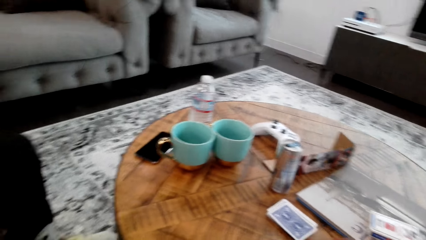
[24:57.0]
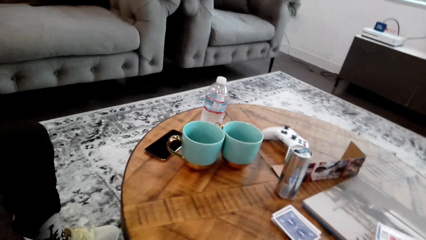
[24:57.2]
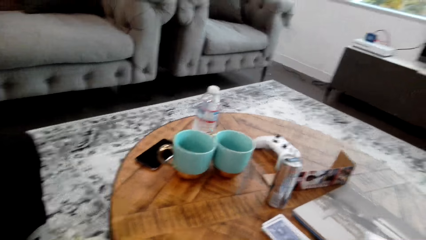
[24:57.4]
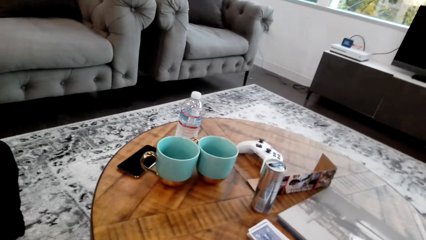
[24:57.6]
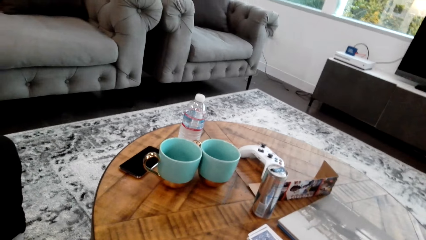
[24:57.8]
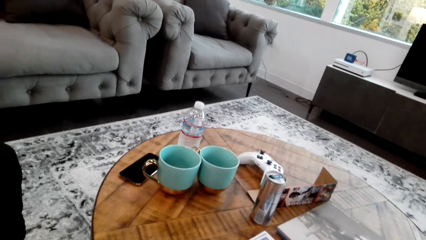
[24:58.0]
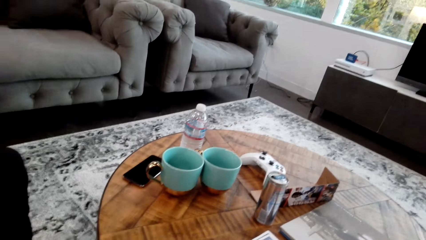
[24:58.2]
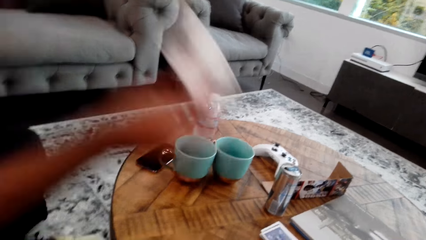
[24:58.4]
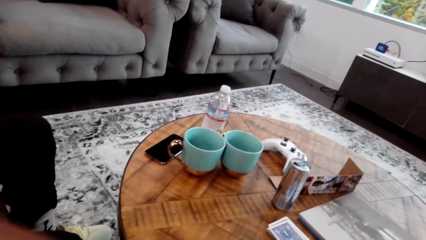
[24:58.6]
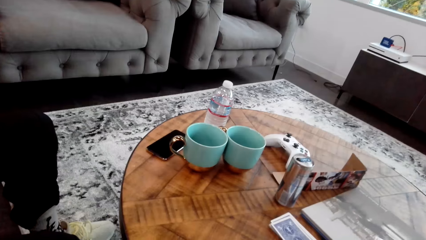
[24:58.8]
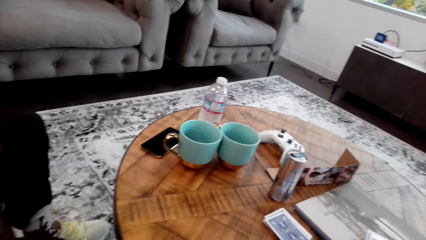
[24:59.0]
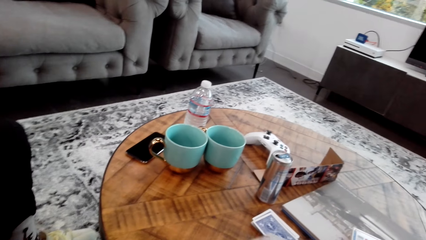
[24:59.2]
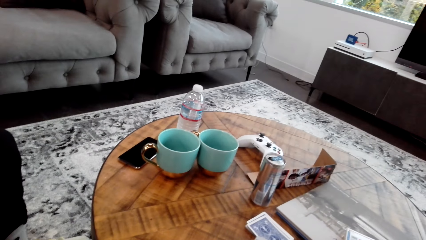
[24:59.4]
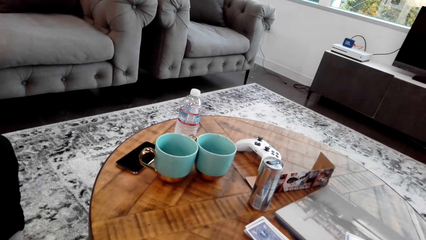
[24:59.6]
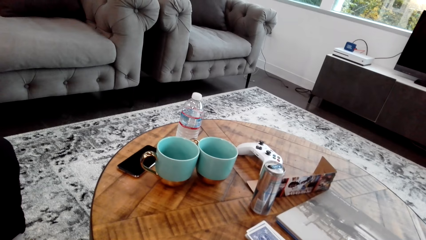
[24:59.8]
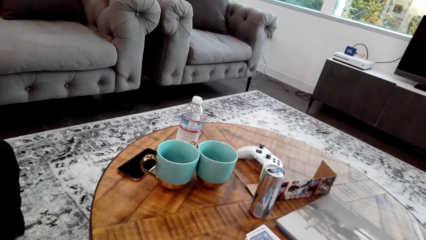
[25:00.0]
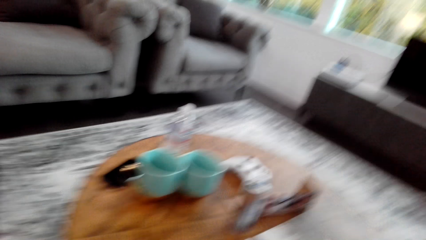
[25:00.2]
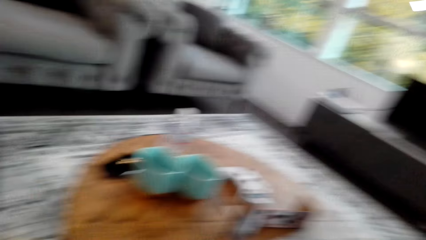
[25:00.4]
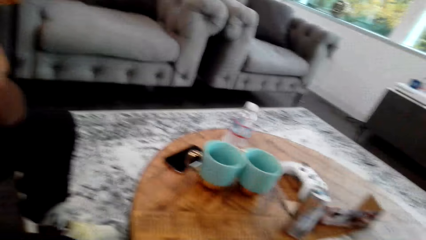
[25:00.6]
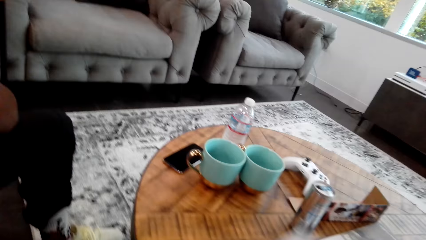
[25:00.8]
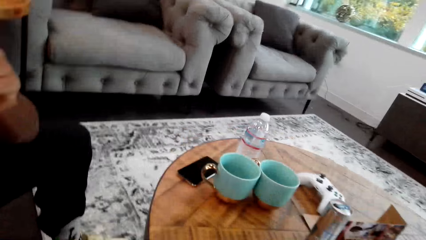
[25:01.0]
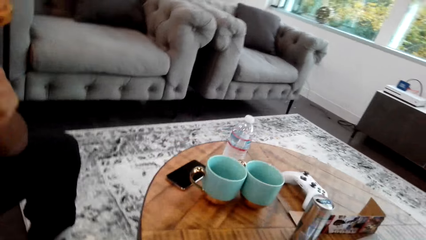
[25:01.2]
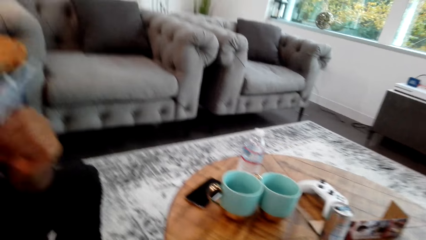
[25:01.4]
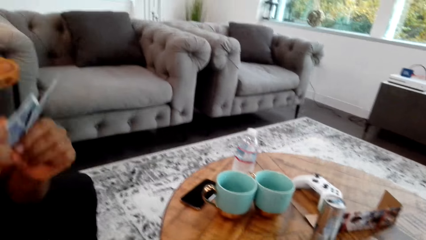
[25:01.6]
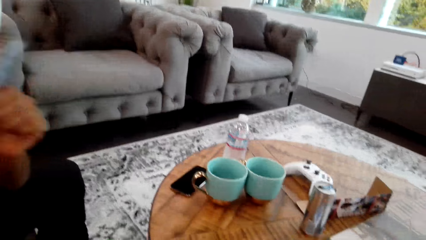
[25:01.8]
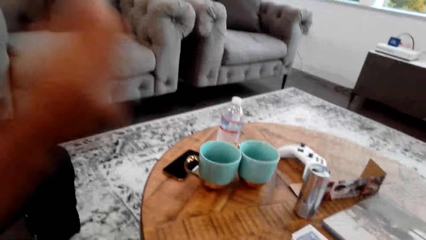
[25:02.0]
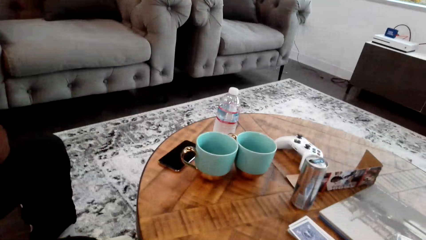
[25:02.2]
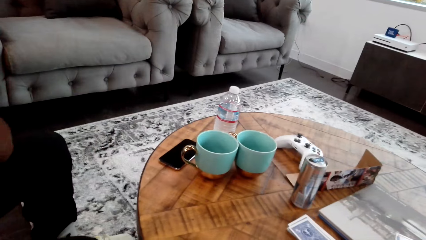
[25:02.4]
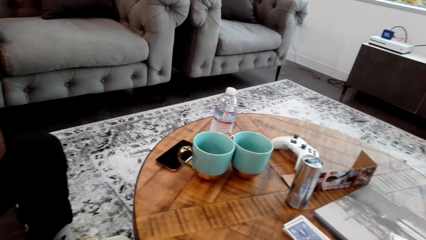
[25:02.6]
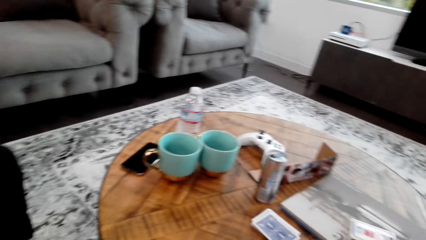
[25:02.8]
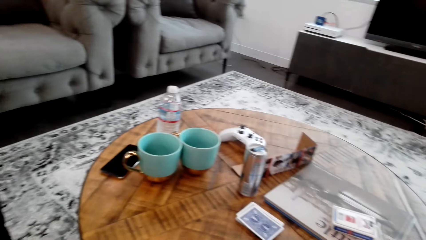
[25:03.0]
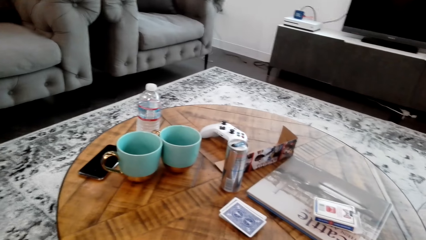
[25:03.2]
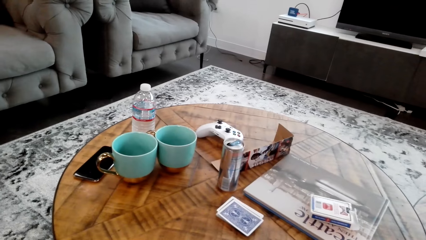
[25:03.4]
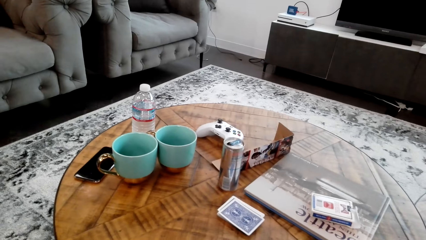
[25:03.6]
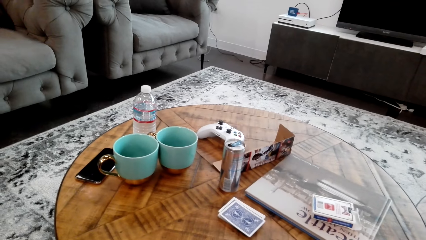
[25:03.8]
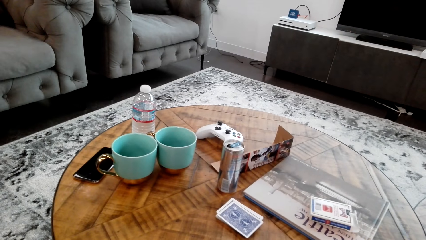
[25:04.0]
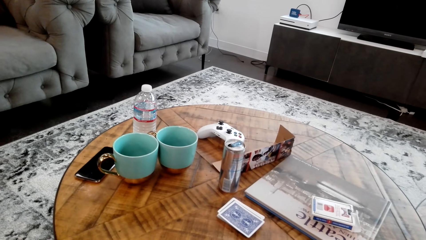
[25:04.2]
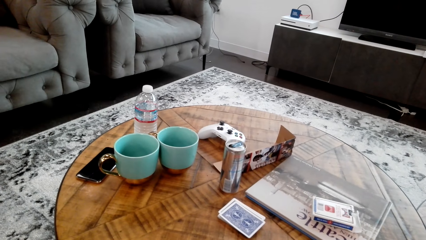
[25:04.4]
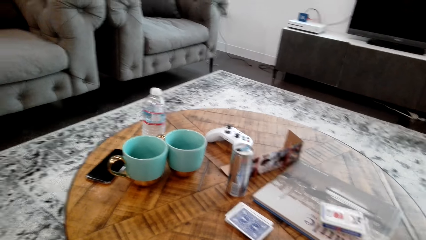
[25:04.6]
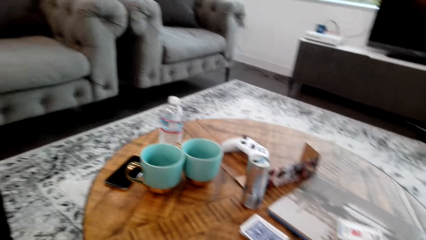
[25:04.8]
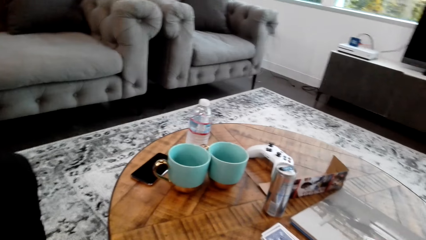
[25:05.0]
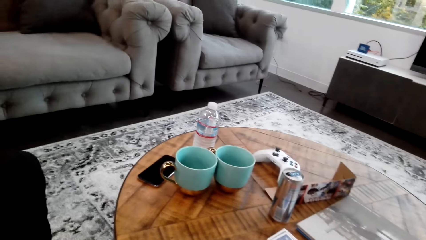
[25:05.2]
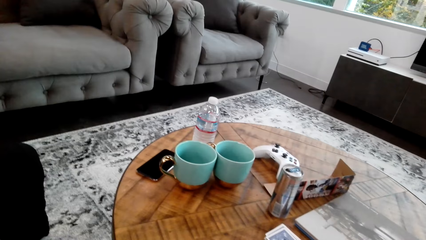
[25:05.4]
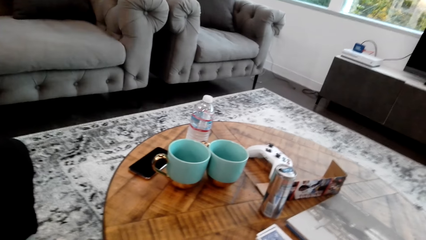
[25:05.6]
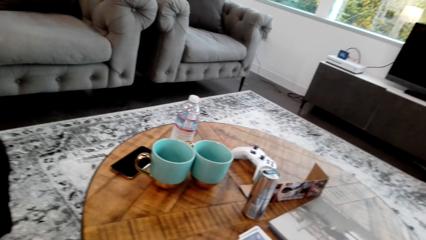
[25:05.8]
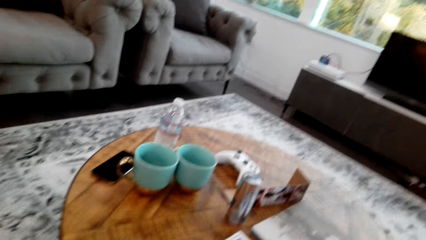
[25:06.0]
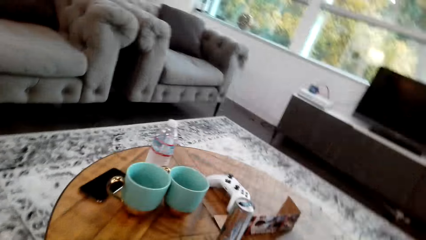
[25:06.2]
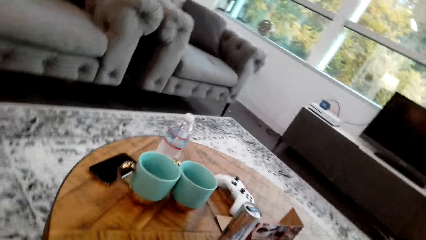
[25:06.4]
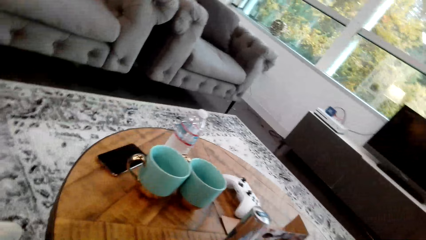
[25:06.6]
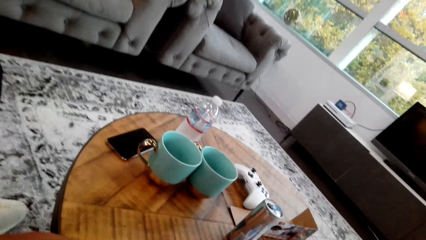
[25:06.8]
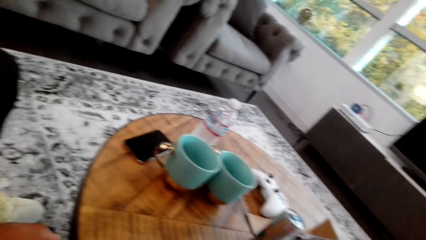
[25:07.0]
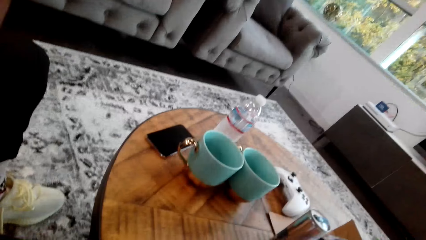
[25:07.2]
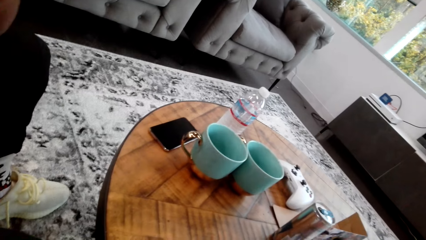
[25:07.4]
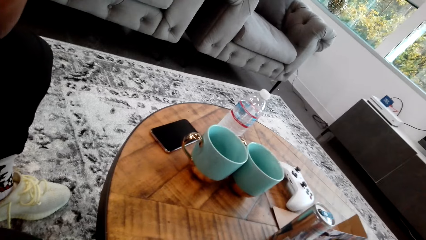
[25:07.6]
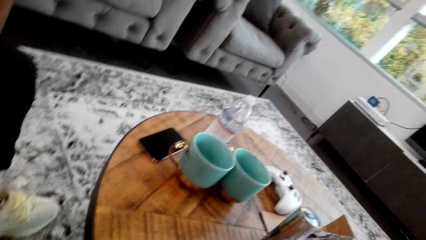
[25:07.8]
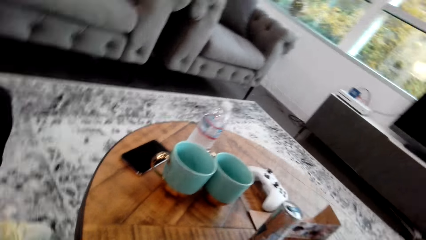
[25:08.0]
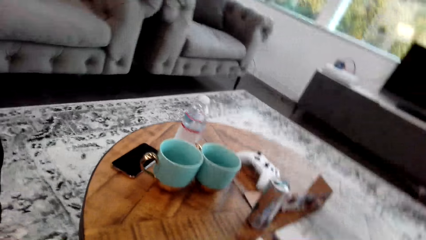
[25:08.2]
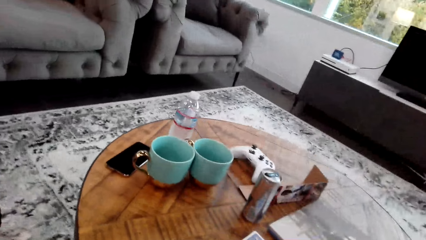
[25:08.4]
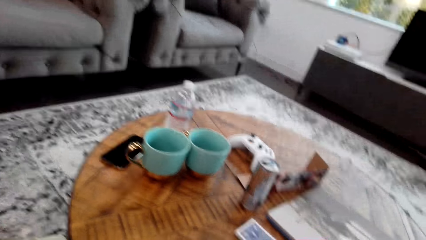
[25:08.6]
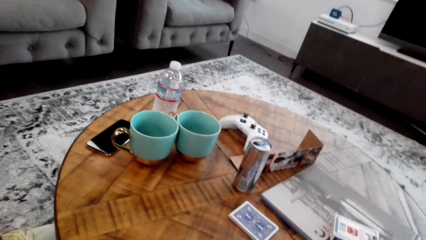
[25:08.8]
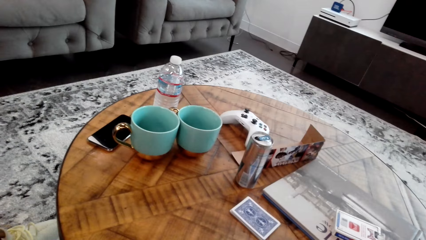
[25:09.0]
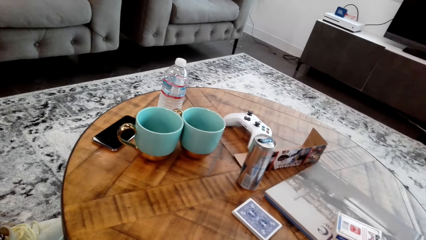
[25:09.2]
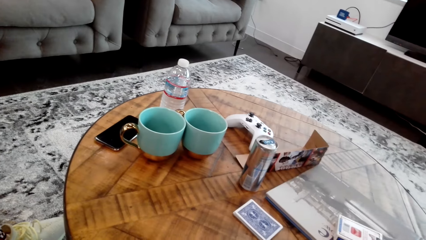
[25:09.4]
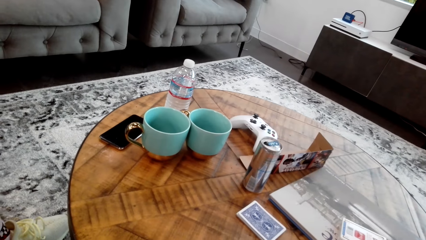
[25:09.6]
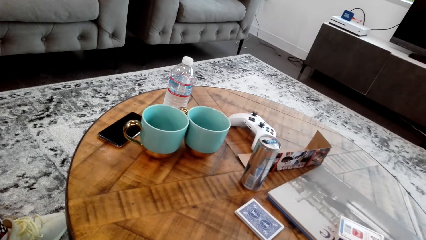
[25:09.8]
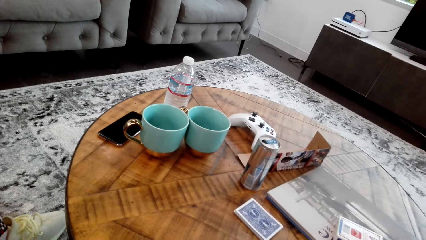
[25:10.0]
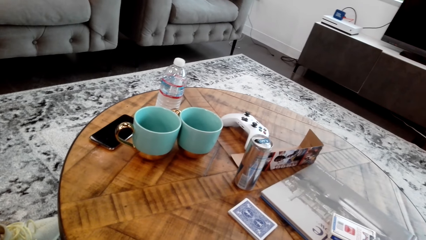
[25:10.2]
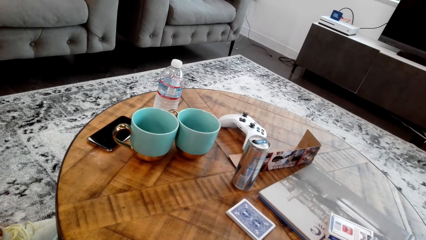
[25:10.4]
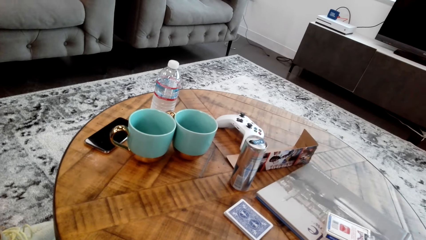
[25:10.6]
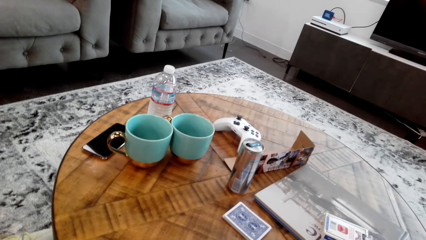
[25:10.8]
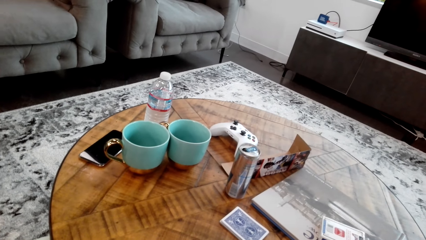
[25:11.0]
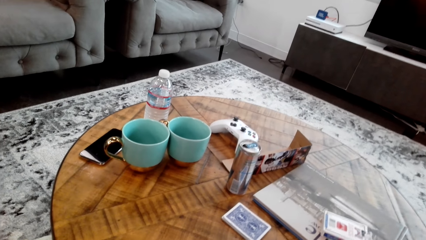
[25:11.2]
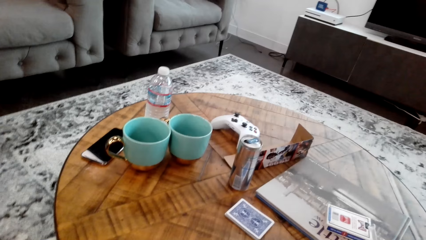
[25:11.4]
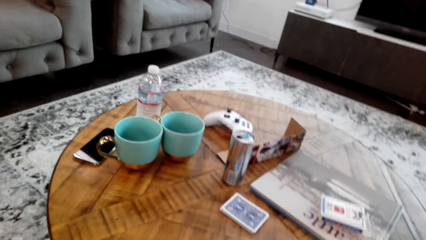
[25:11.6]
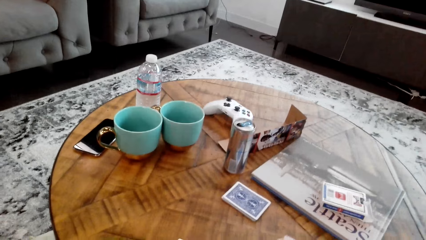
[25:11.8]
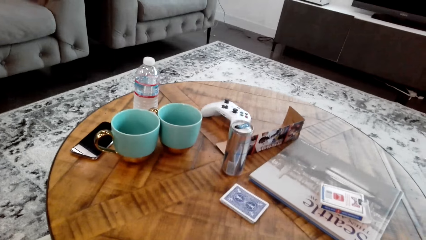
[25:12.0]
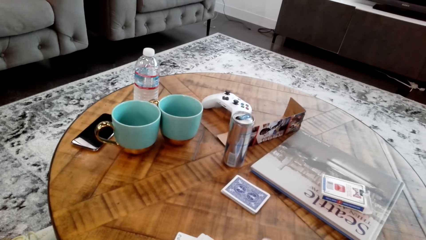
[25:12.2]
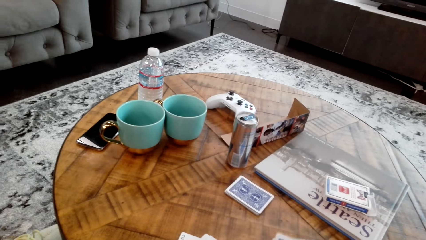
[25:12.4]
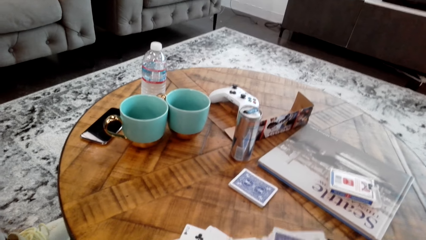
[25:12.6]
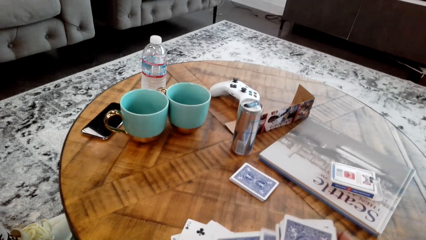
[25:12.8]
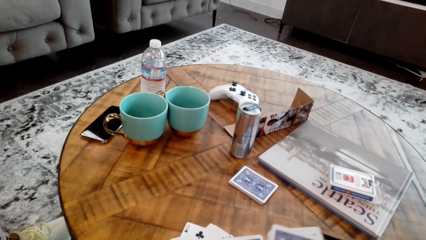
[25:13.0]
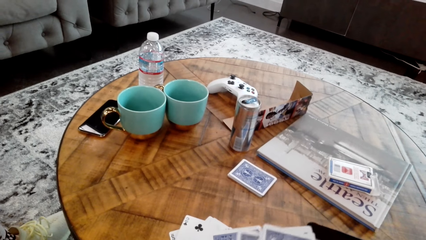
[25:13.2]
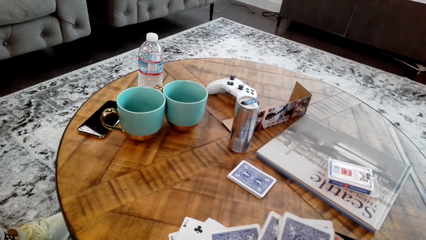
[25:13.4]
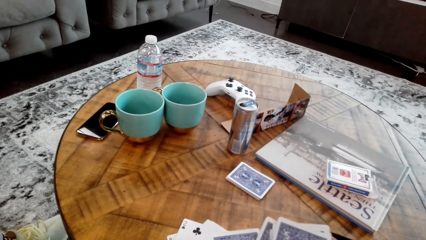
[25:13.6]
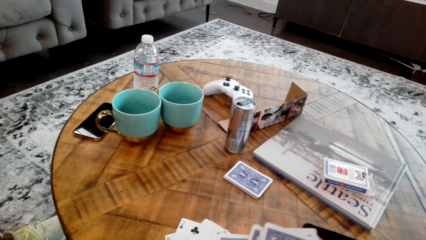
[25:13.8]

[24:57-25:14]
The camera wearer counts cards with both hands. A man drops a card on the table. The man drops a card on the table again. The camera wearer looks around. They do something.
